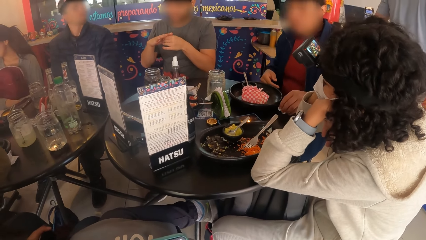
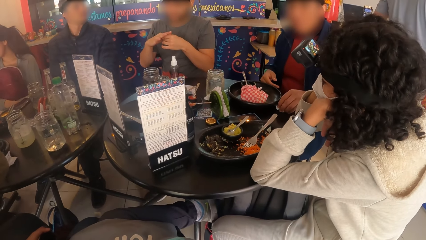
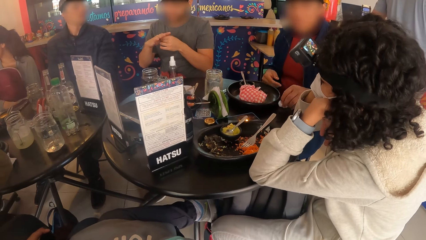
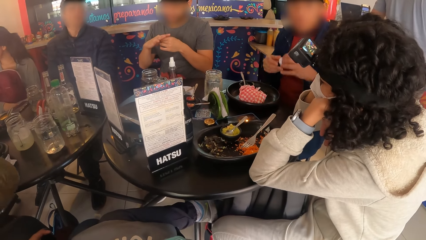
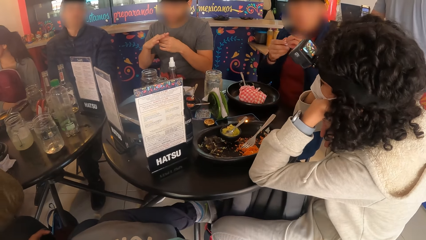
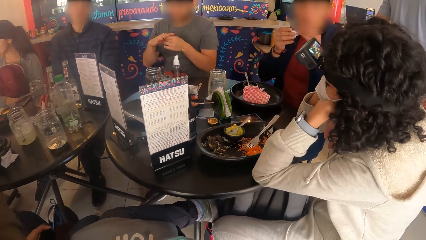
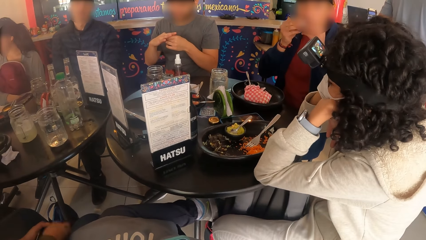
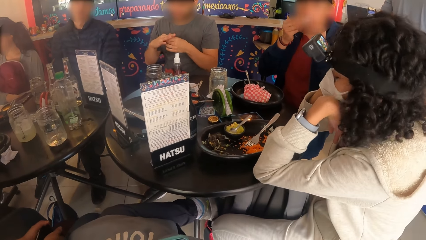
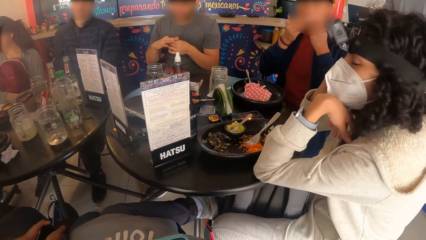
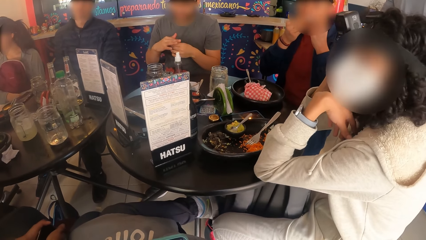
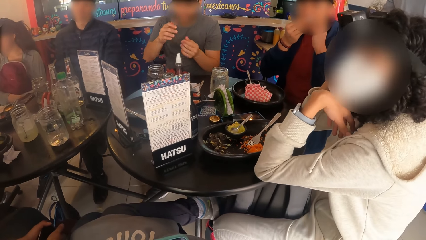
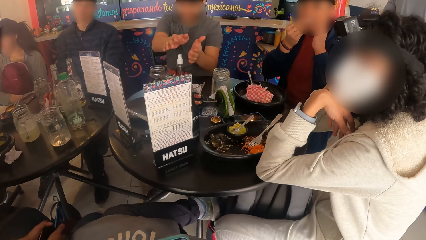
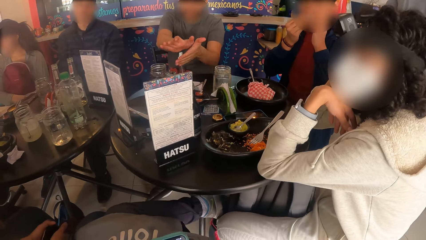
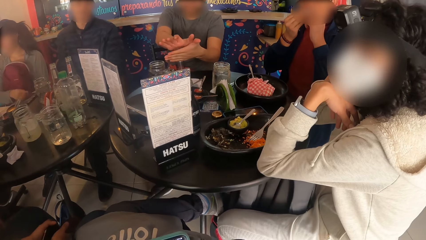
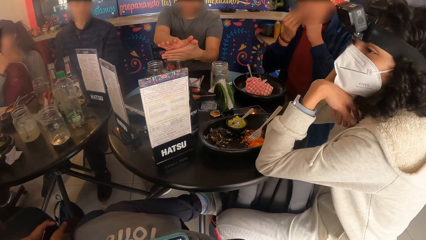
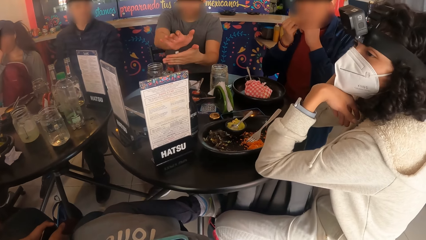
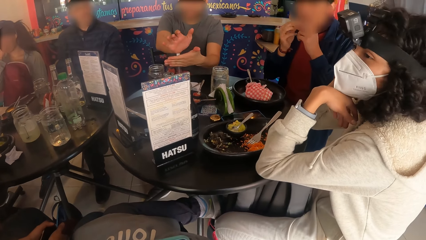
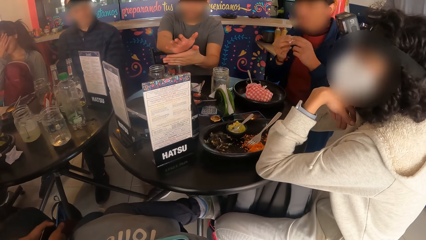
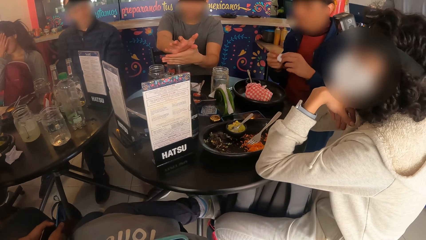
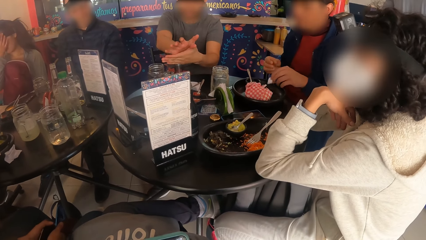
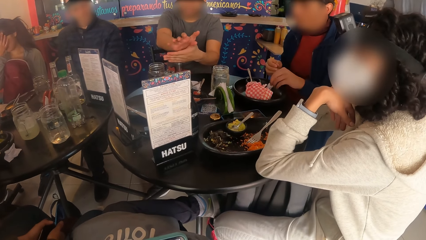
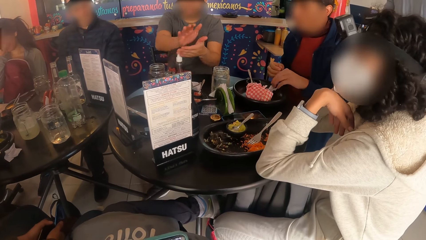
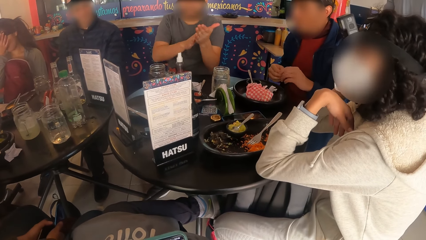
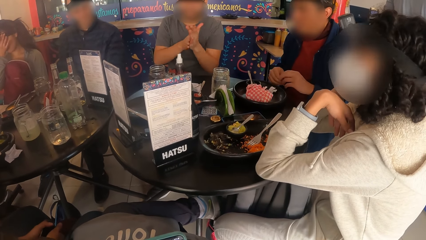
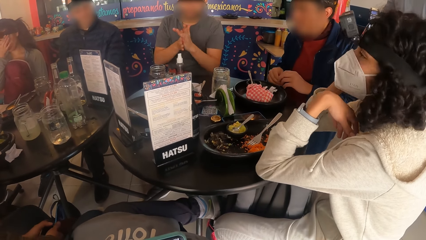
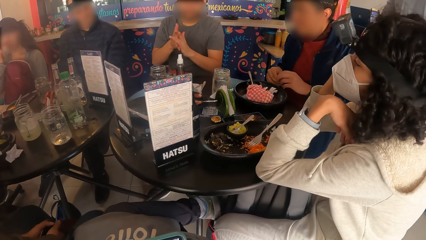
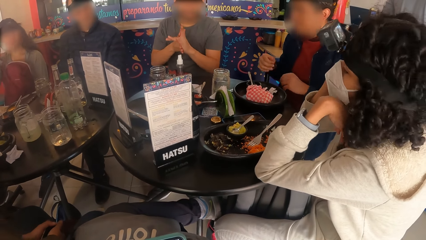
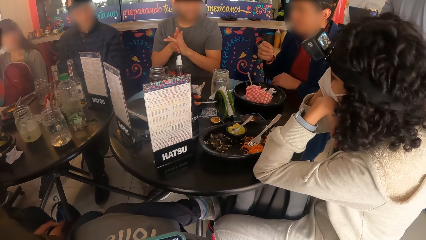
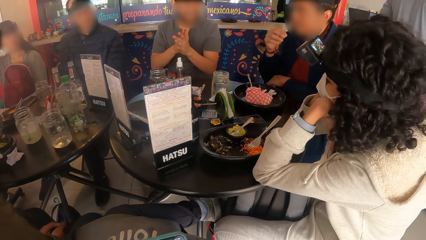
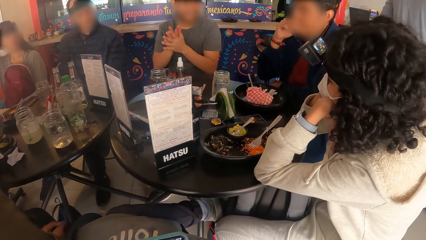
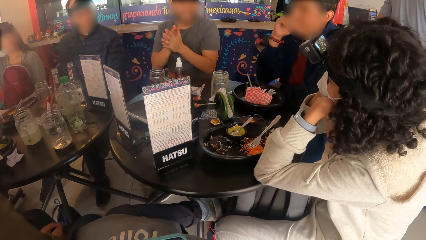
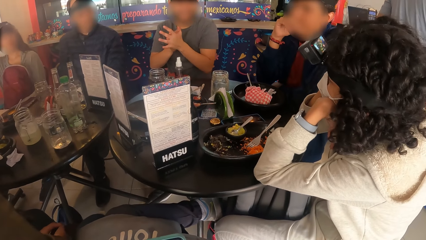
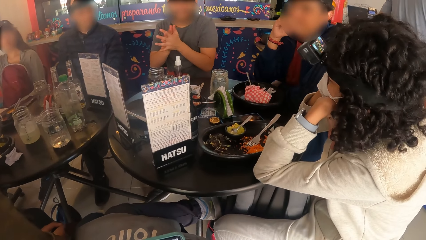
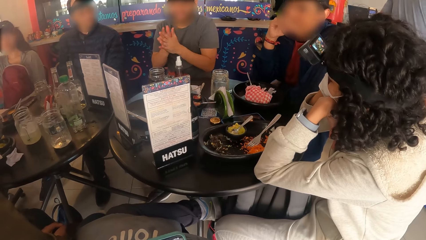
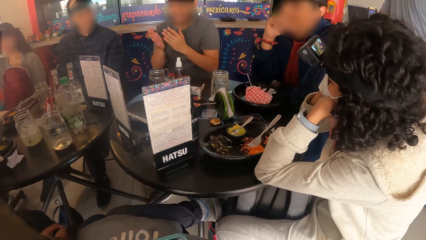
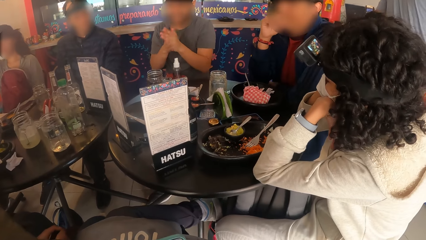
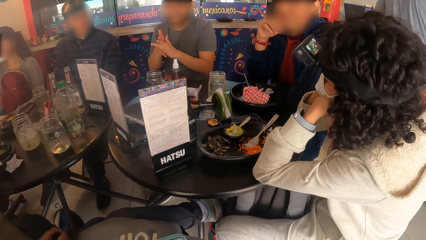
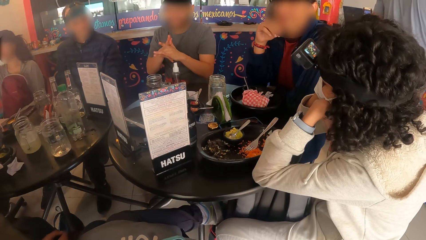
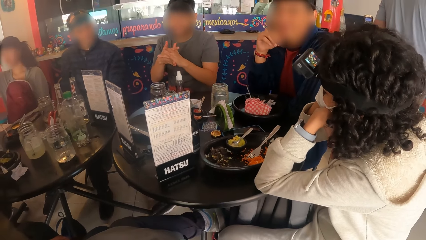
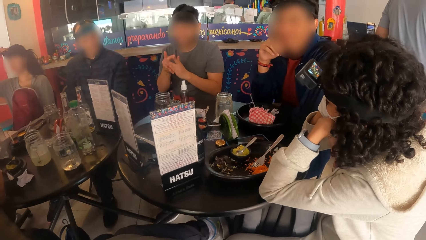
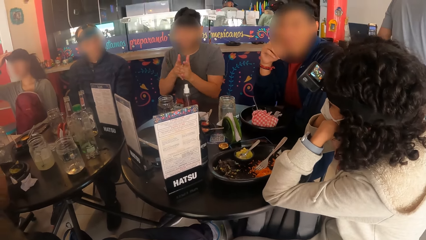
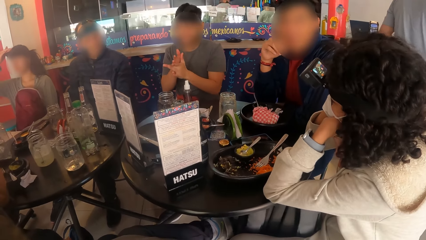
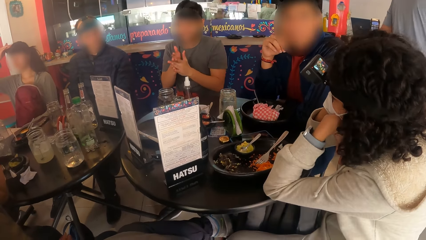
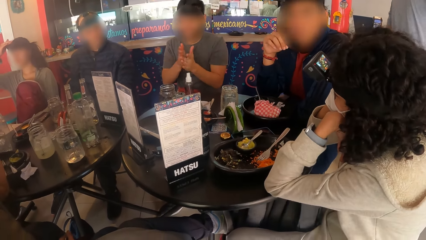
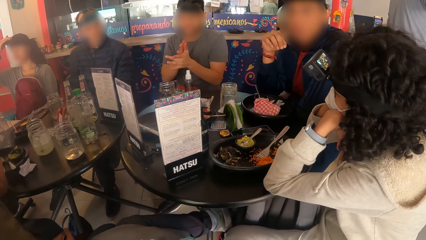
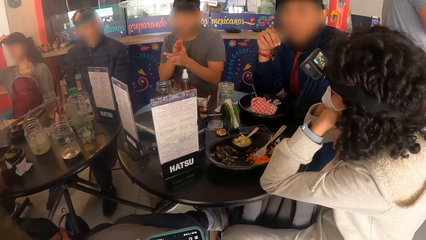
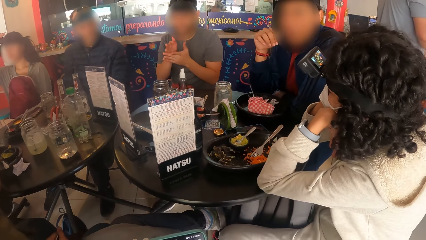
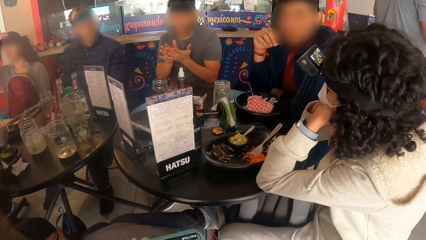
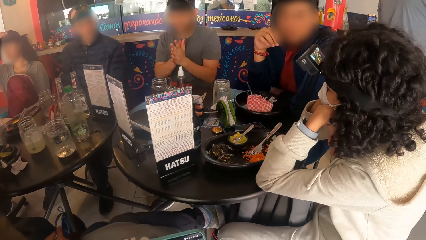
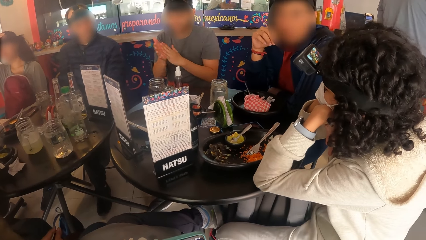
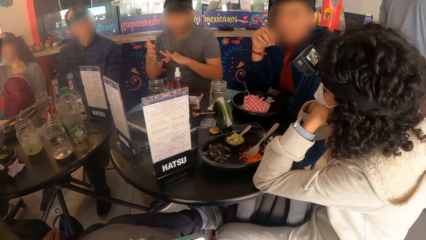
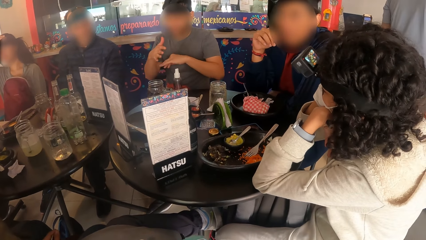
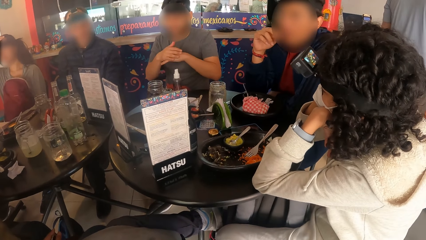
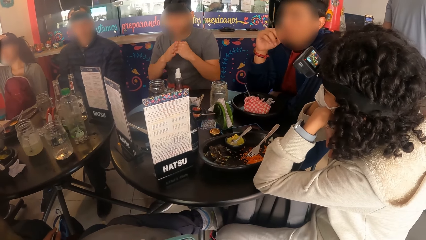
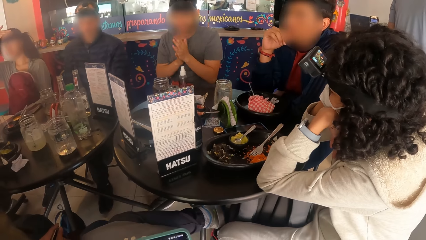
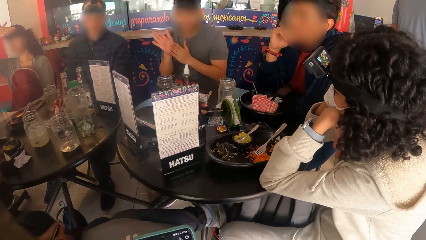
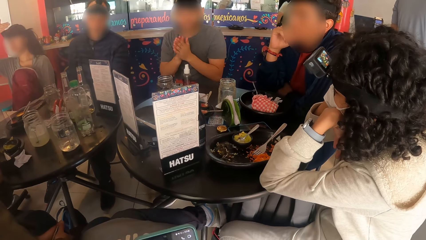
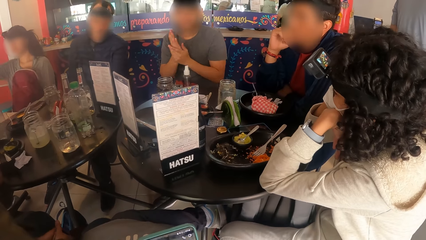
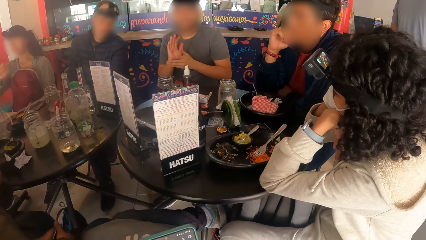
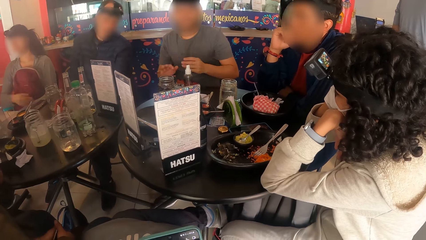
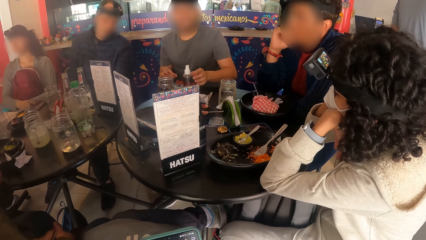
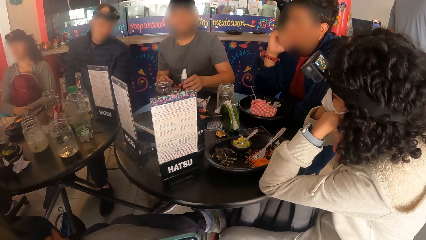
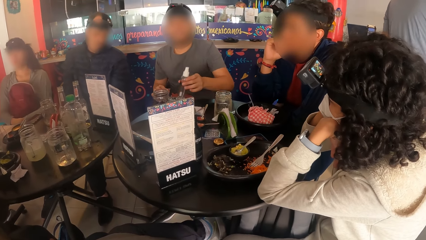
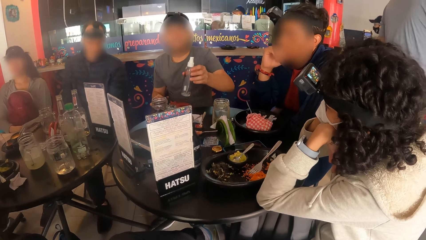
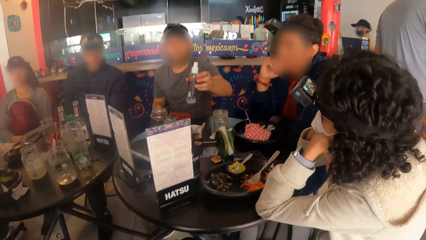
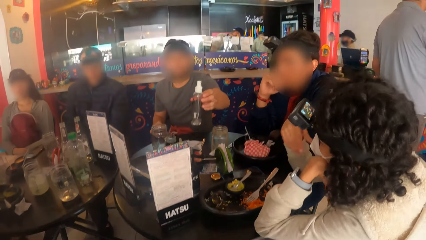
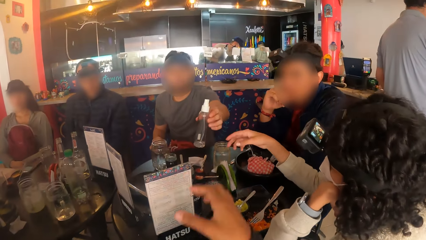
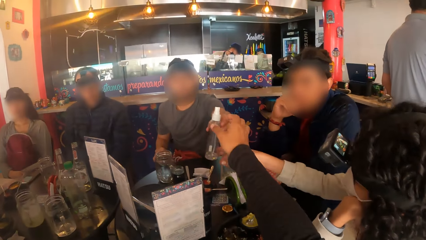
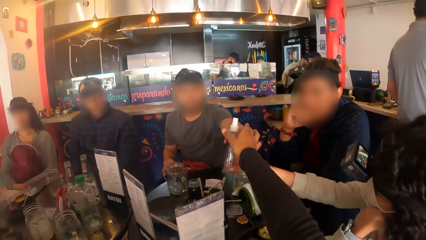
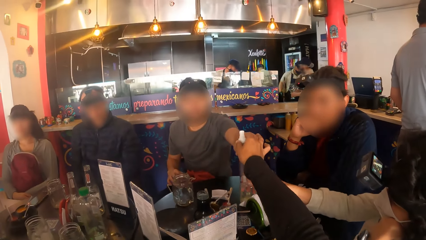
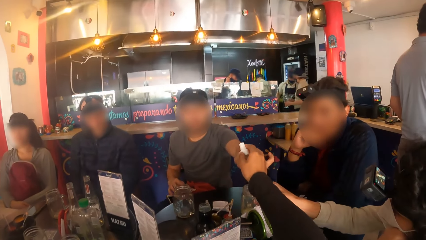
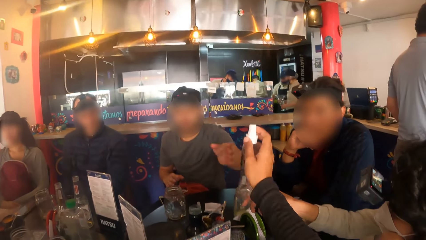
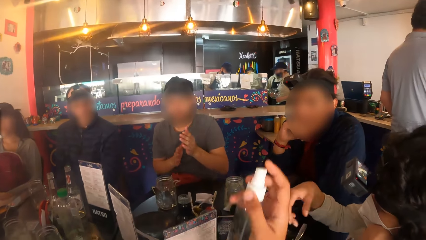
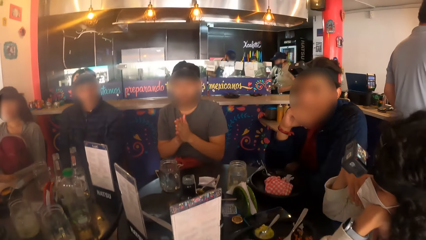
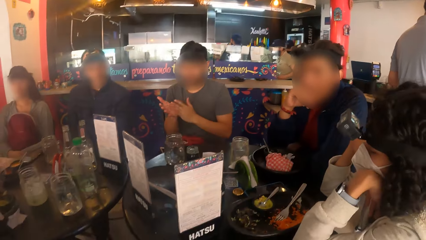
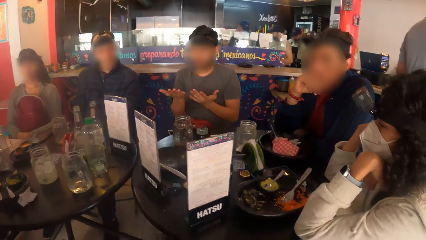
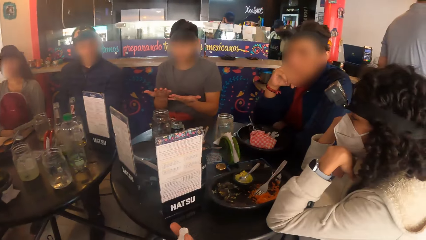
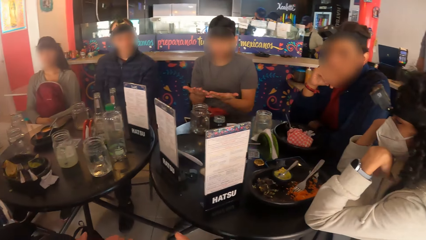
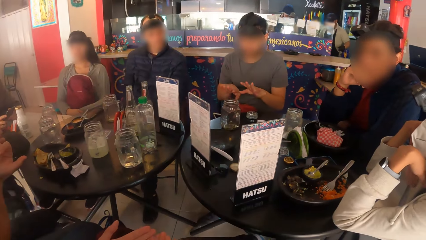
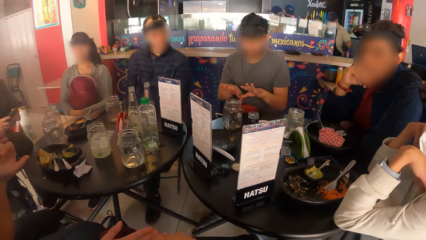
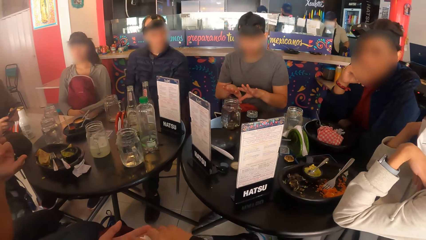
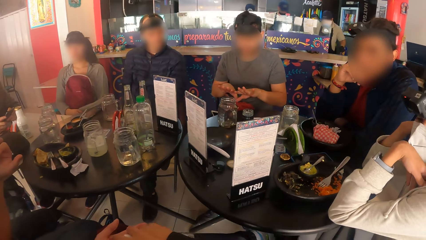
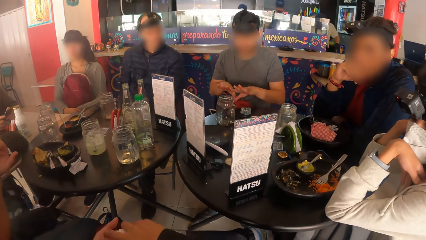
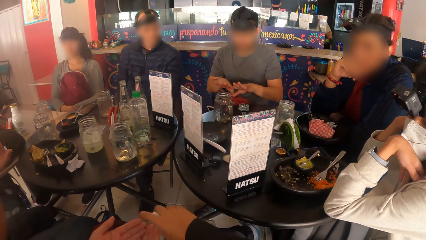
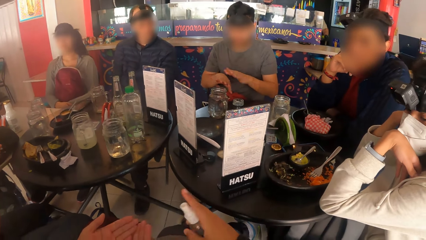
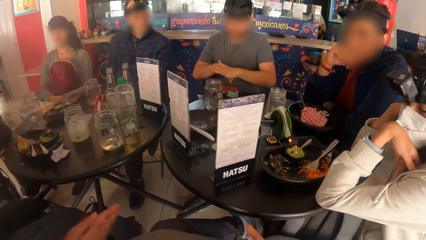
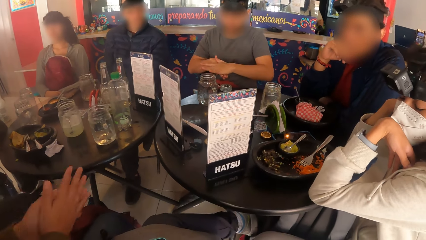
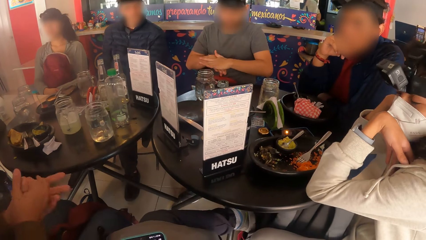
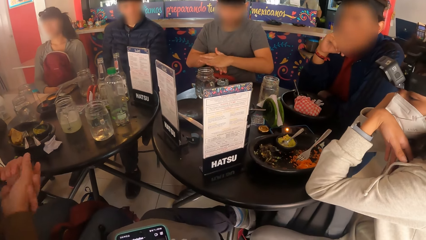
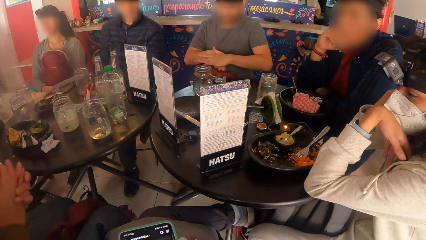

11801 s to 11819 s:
A person picks up a napkin. A man uses hand sanitizer. The person puts the napkin down. The camera wearer collects the bottle of sanitizer from the man with his right hand. Another person touches the sanitizer bottle. The camera wearer sprays some of the sanitizer from the bottle in his right hand on both hands of a woman.
